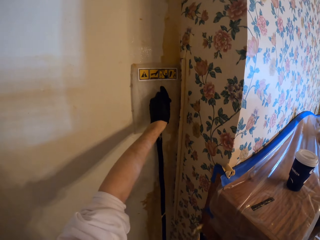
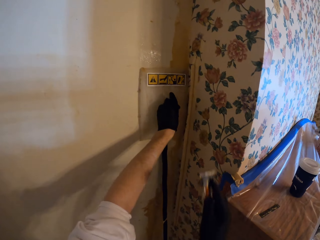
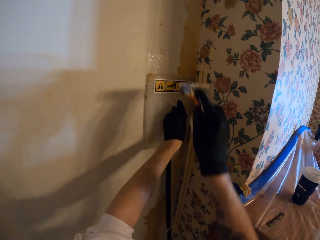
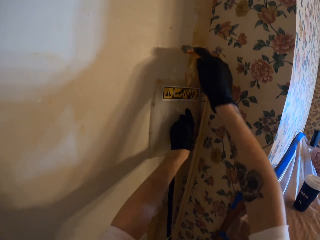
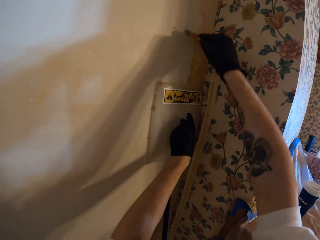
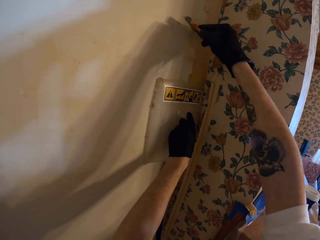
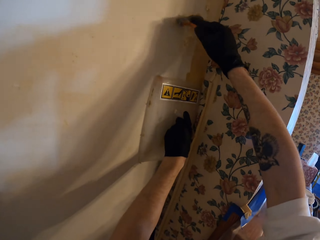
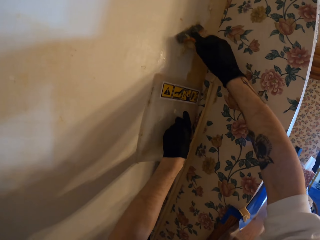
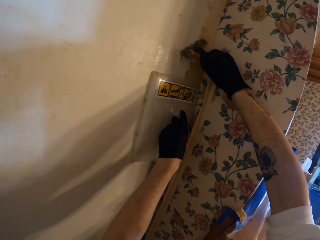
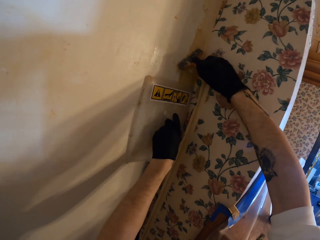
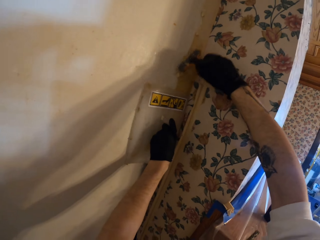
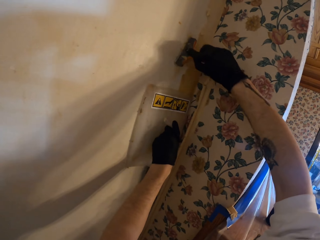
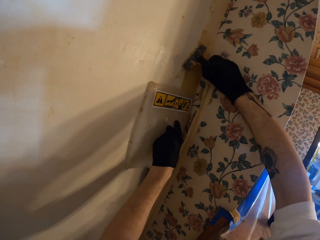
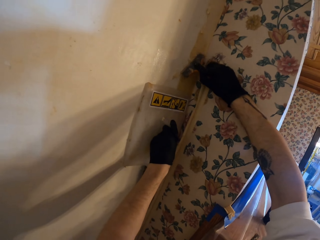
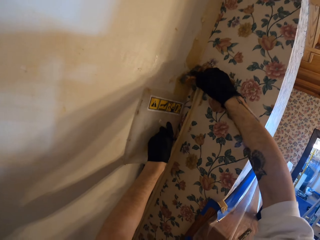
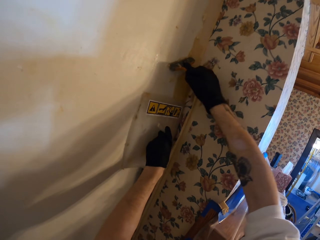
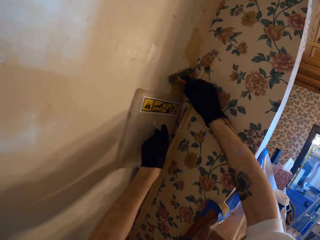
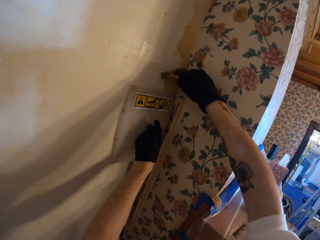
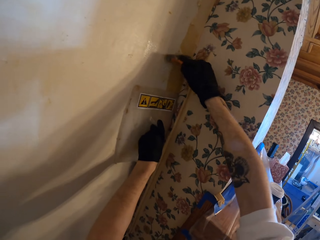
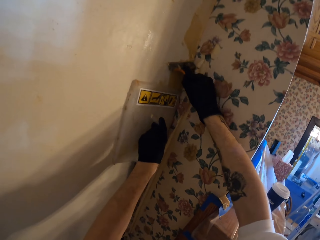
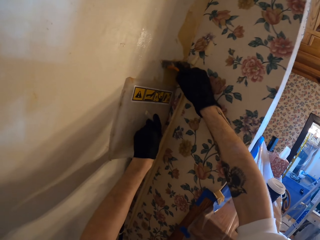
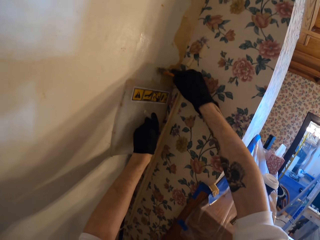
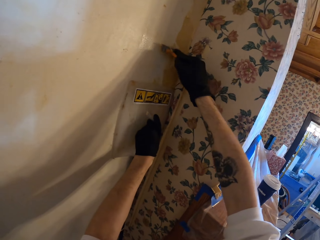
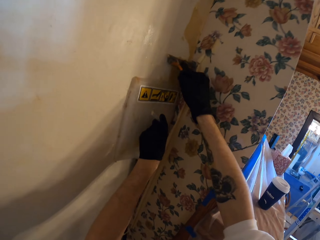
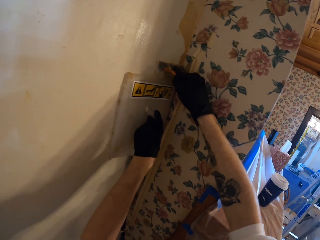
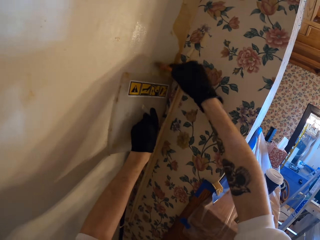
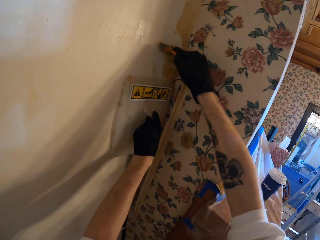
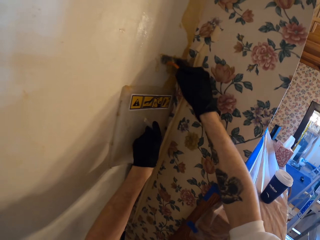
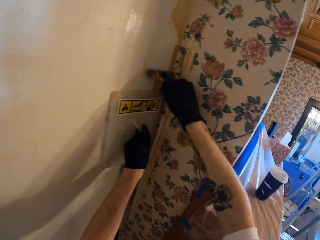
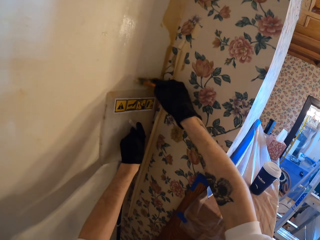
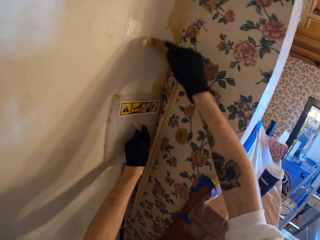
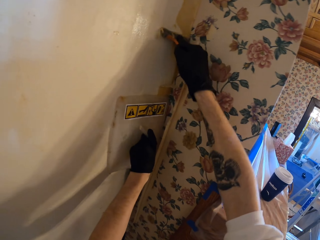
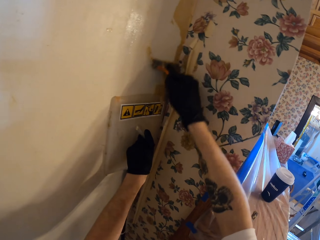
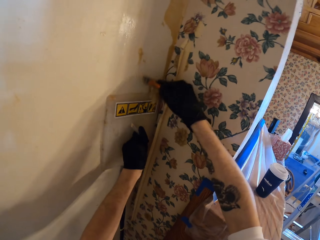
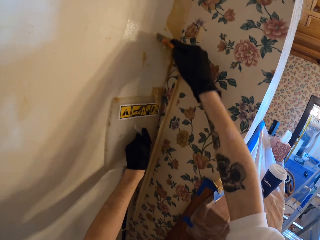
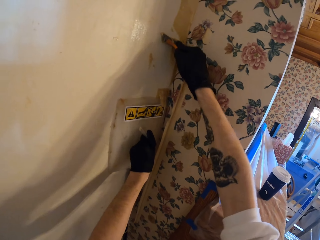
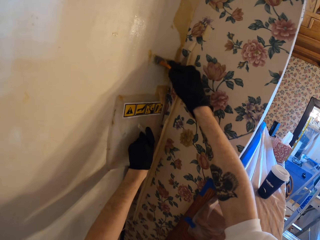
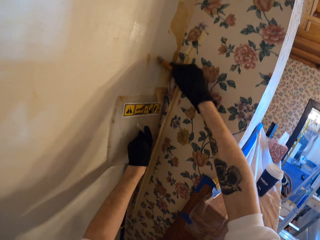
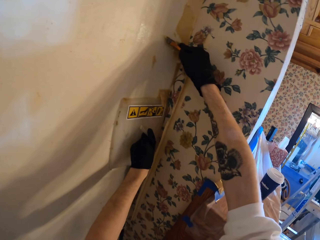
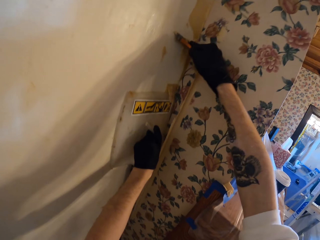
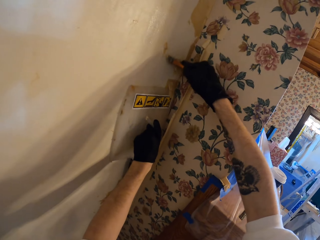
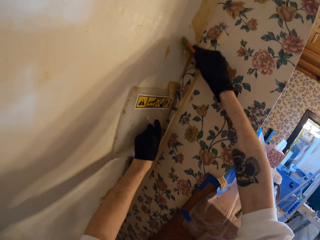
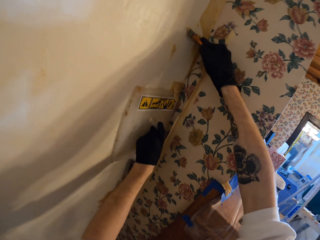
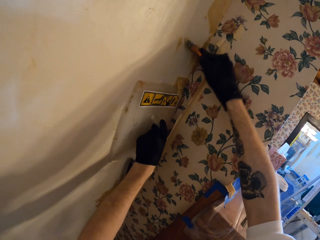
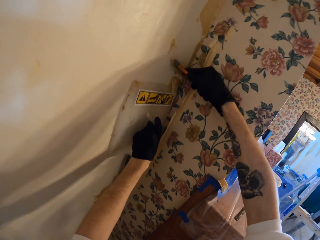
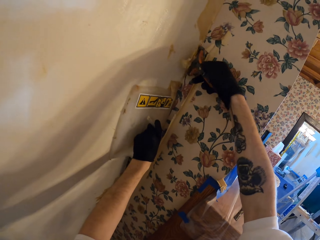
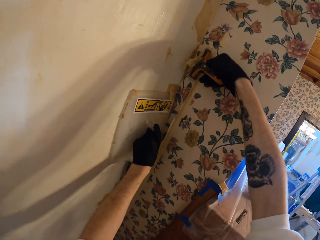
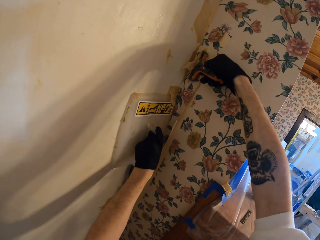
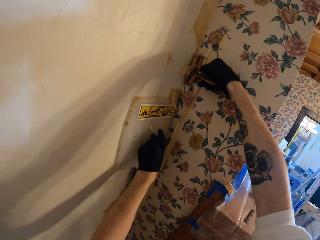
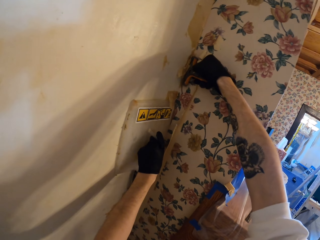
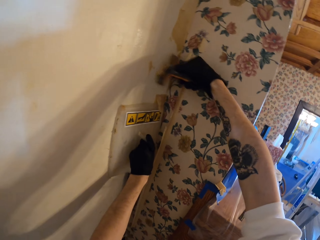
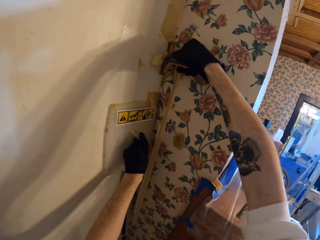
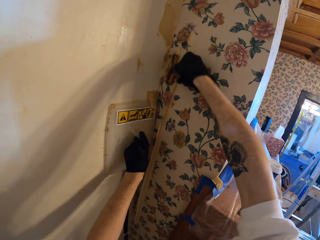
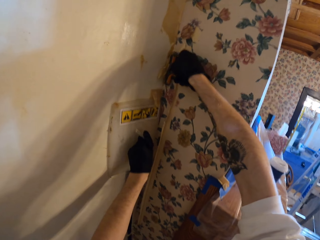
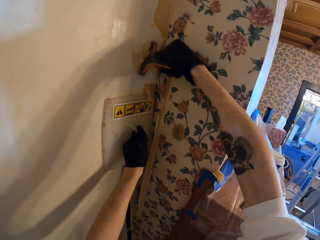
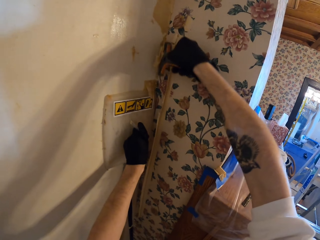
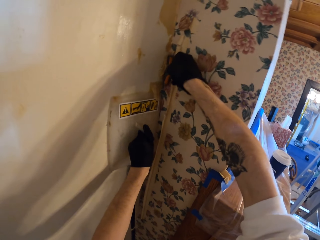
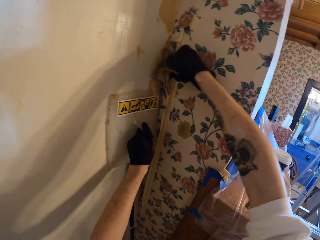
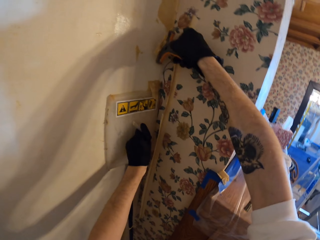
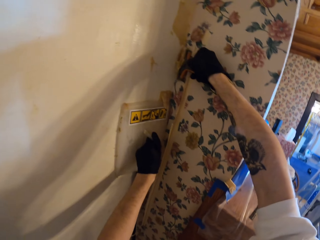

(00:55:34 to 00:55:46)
The camera wearer adjusts the trowel on the wall. They scrape paint on the wall with the scraper. They adjust the trowel on the wall. They scrape paint on the wall with the scraper.

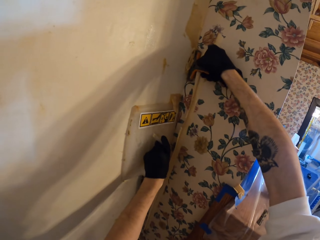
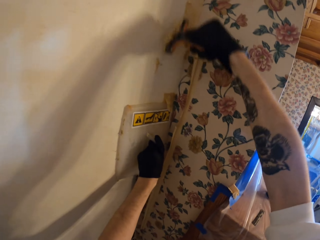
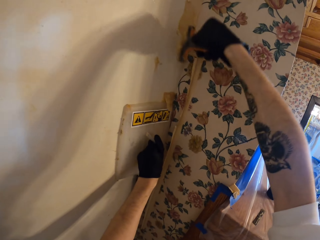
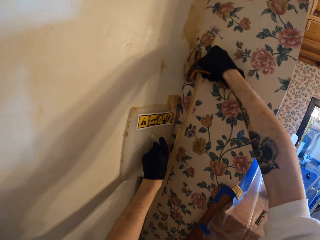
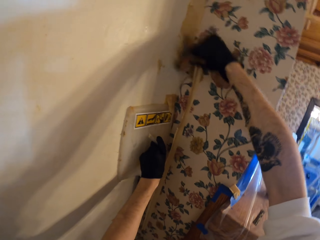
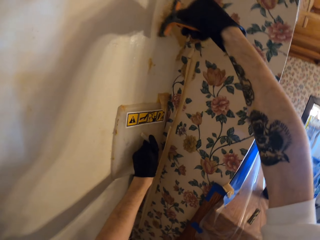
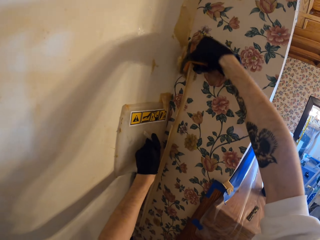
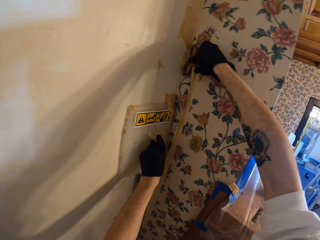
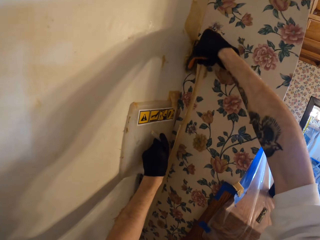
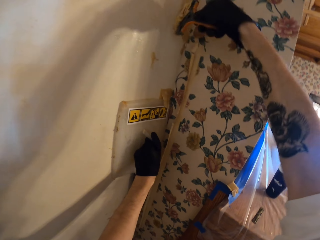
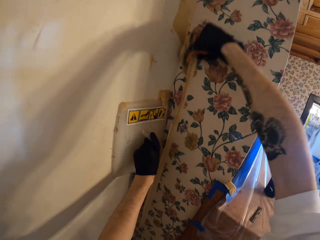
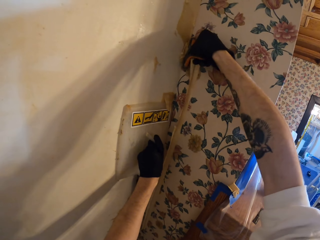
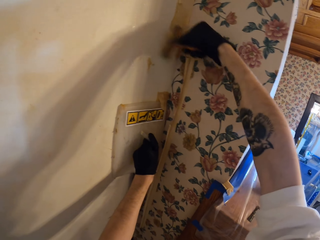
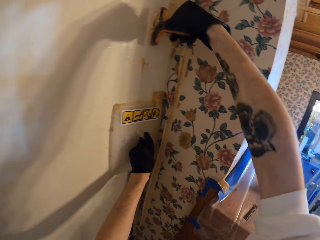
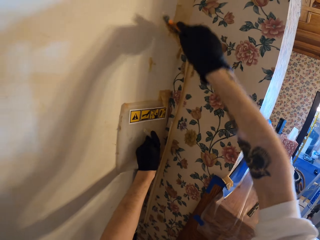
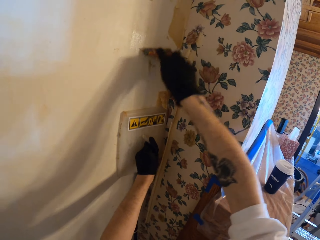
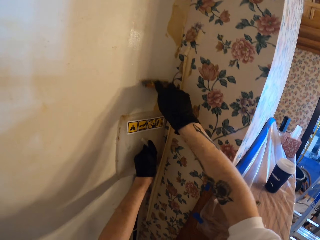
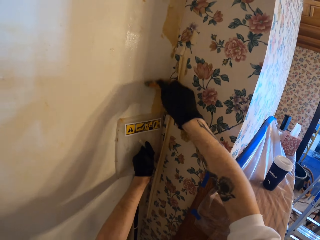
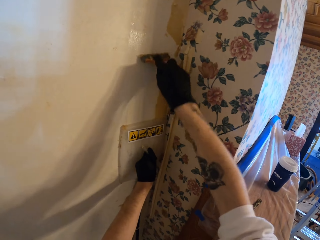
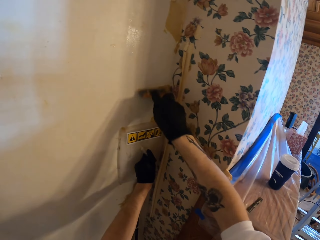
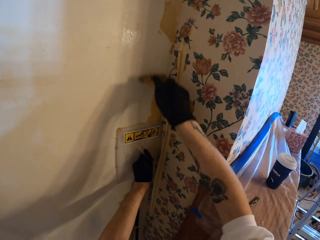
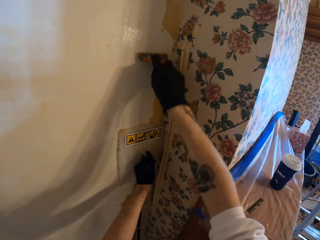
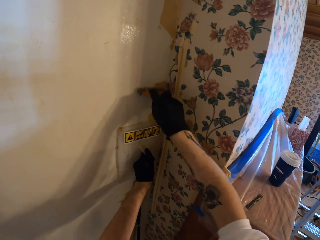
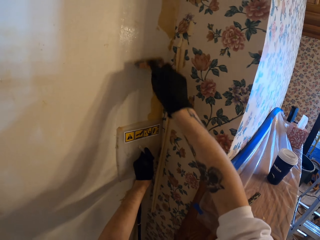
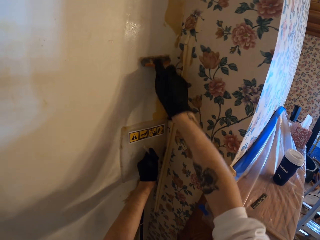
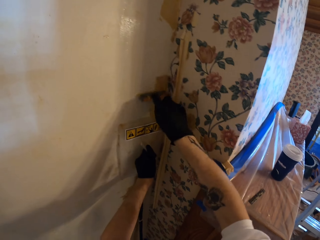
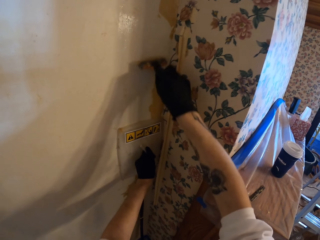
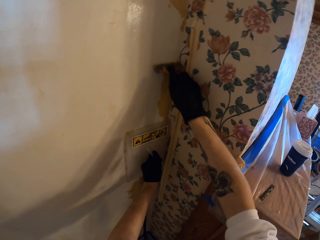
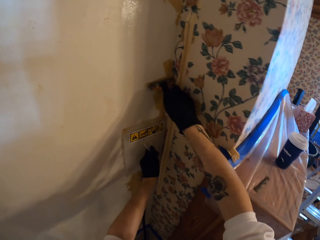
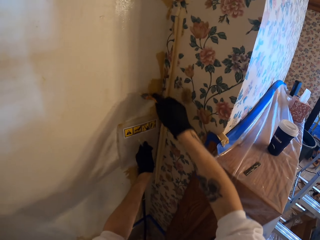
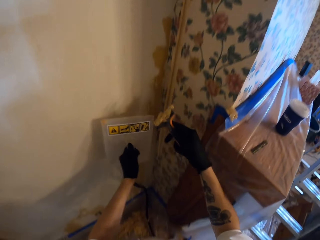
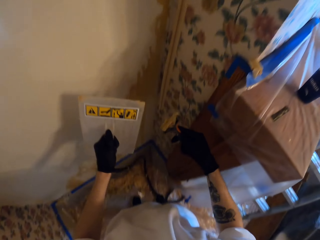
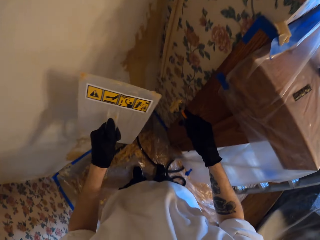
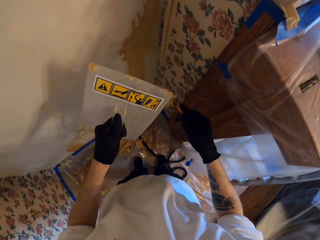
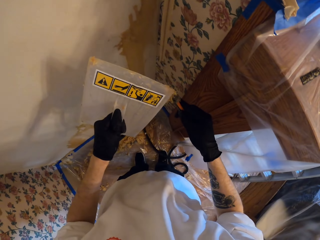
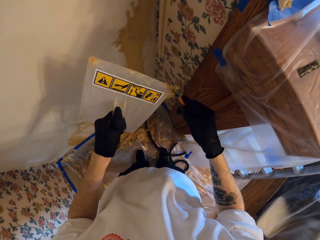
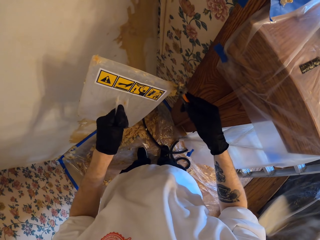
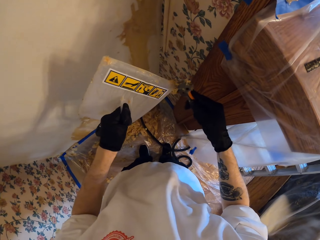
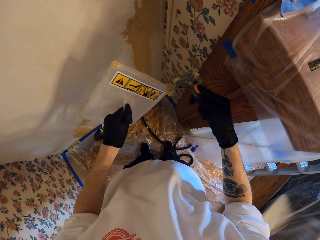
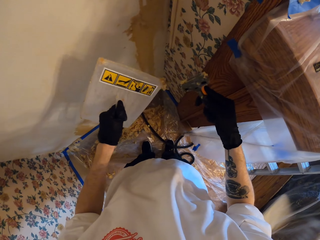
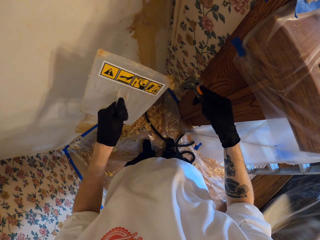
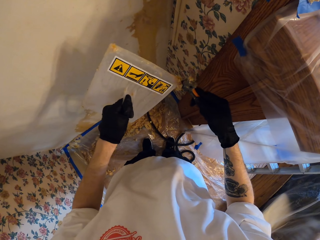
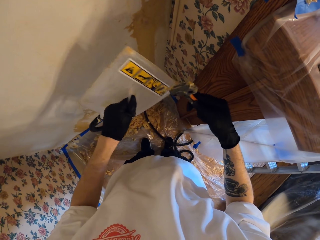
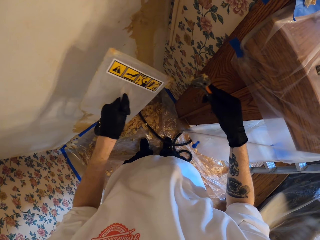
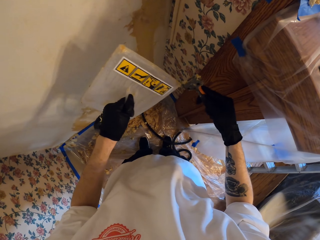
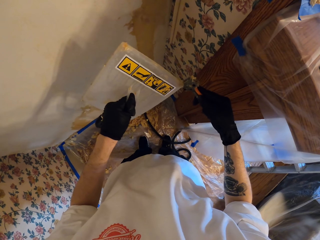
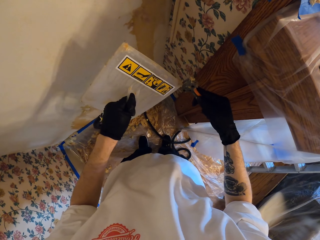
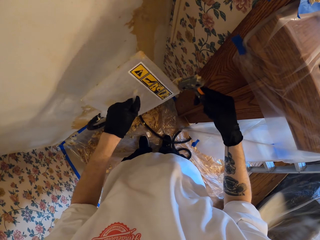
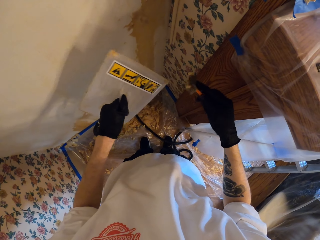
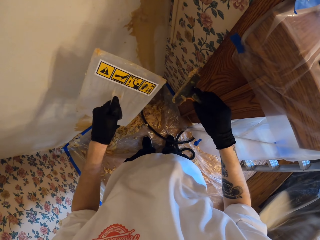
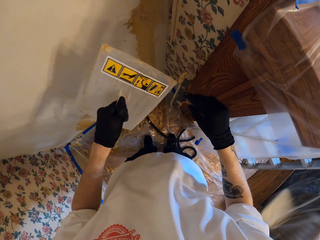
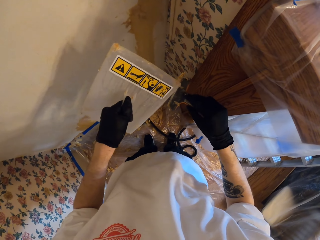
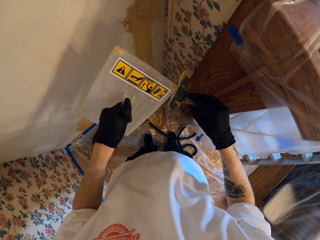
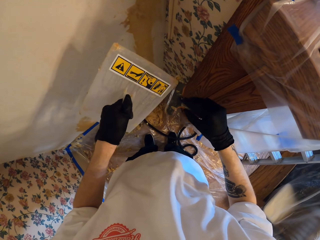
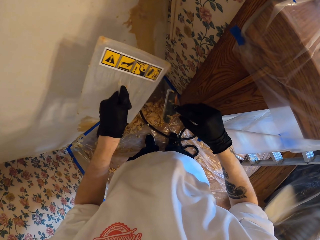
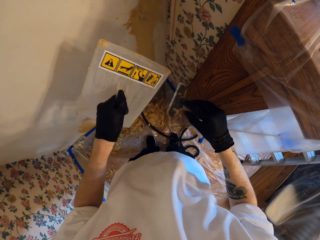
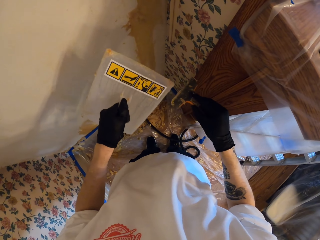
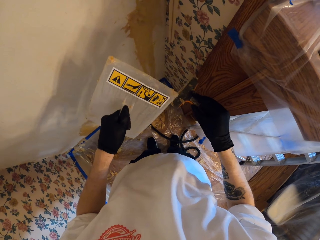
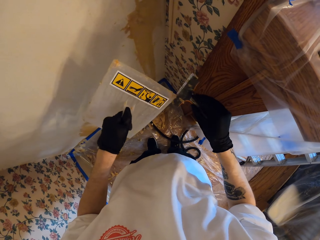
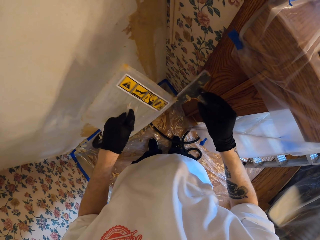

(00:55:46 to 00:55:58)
The camera wearer moves the trowel on the wall. They scrape paint on the wall with the scraper. They move the trowel. They scrape paint on the wall. They remove the scraper from the wall. They remove the trowel from the wall. They wipe paint on the scraper with the trowel. They turn the scraper and wipe paint on the scraper with the trowel.
